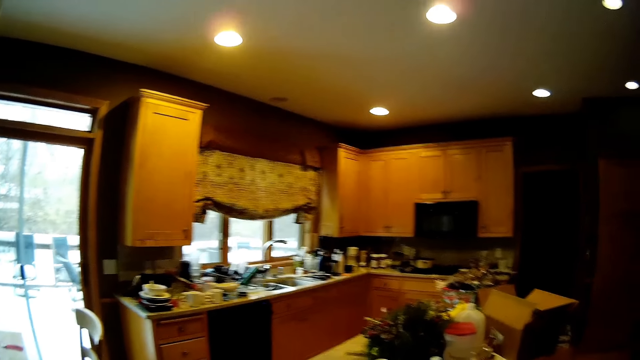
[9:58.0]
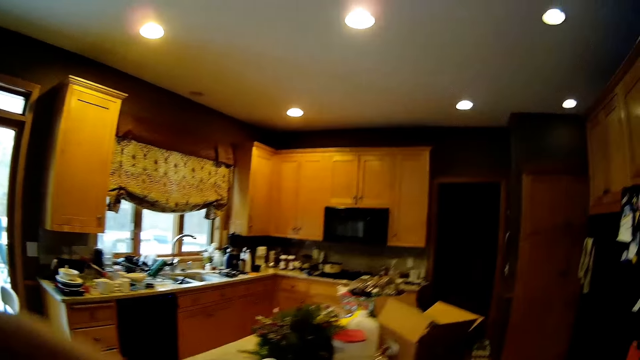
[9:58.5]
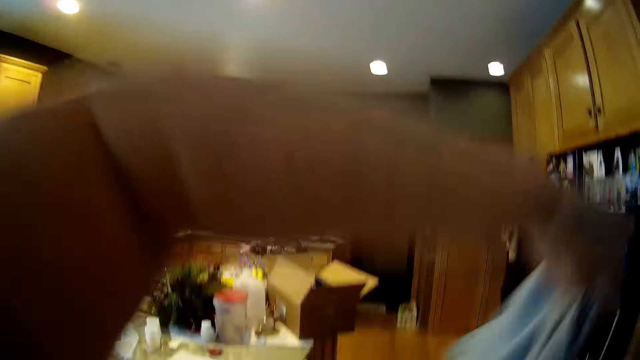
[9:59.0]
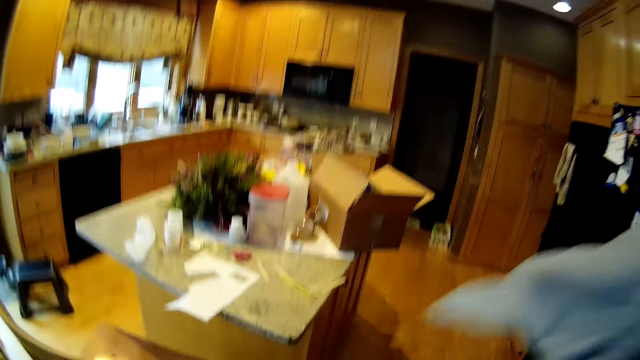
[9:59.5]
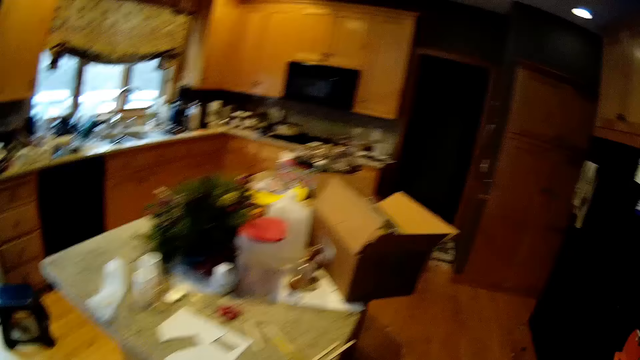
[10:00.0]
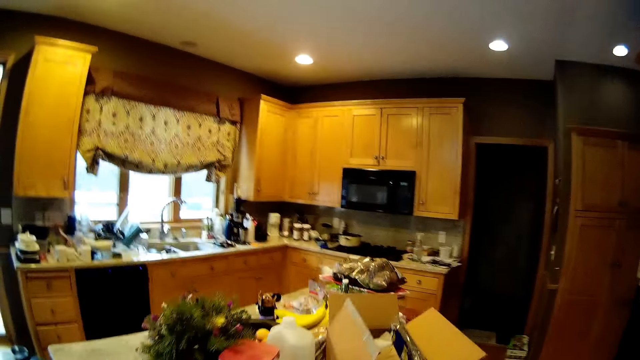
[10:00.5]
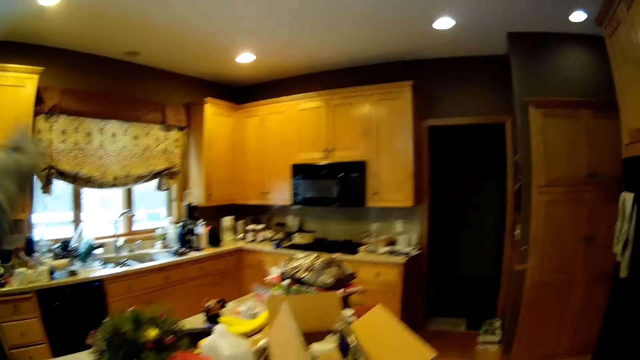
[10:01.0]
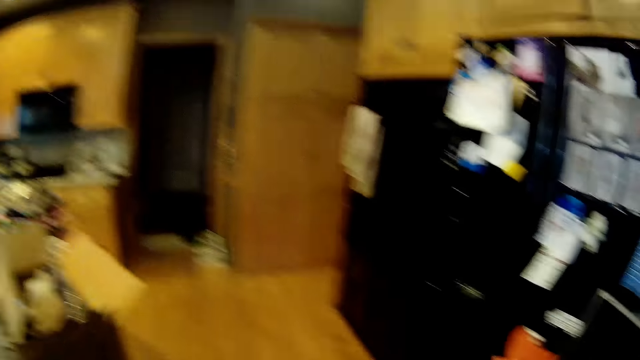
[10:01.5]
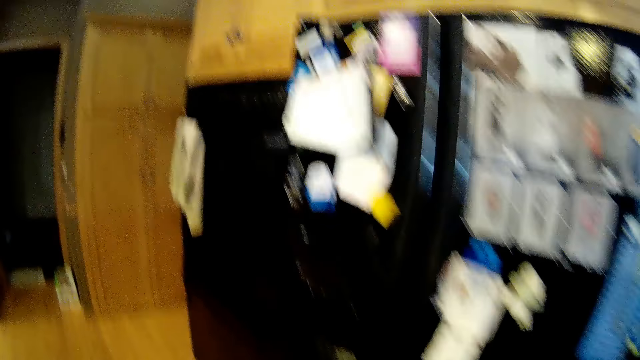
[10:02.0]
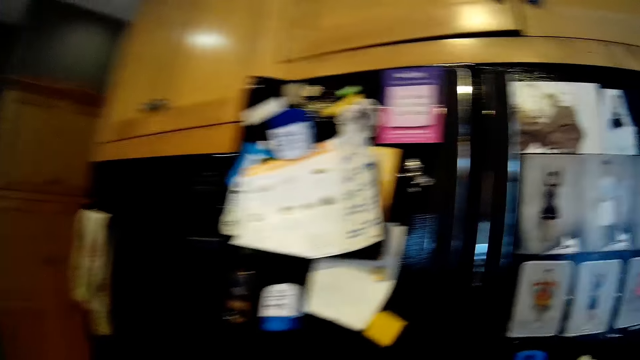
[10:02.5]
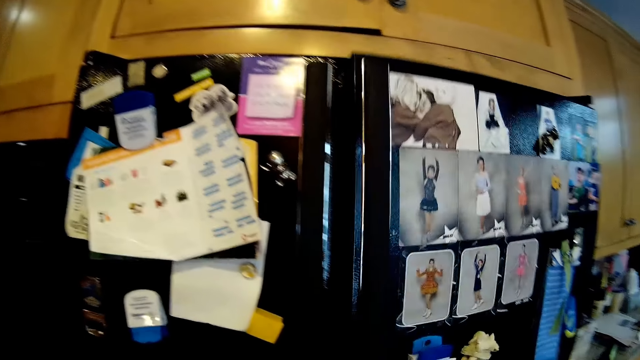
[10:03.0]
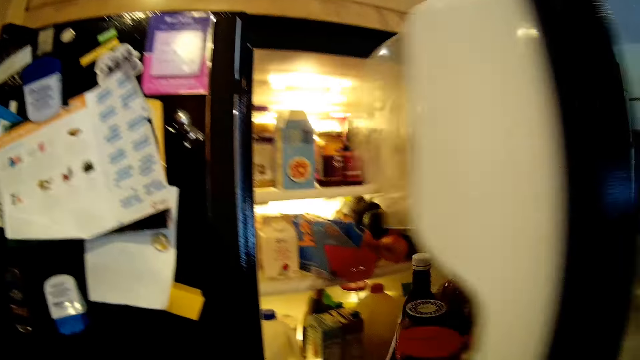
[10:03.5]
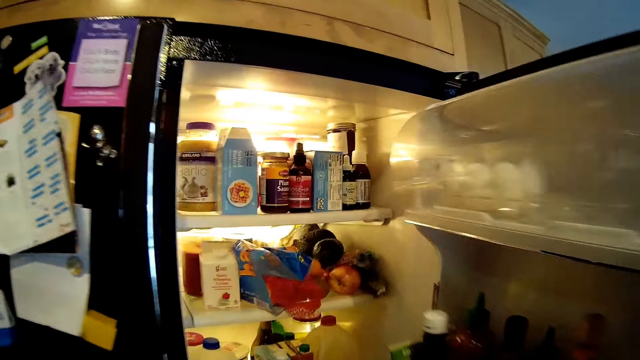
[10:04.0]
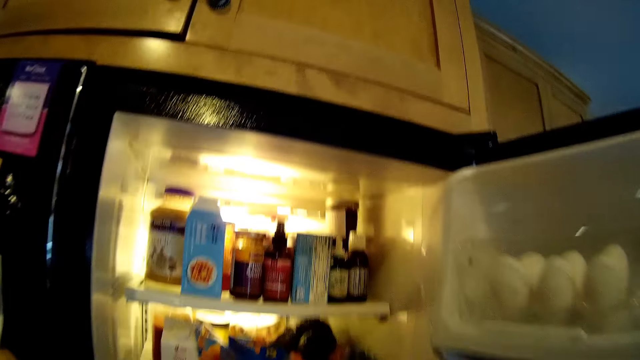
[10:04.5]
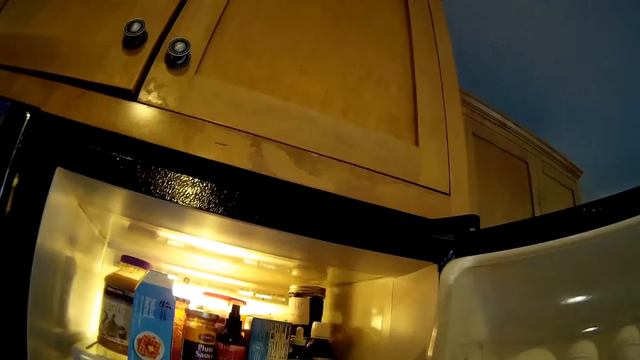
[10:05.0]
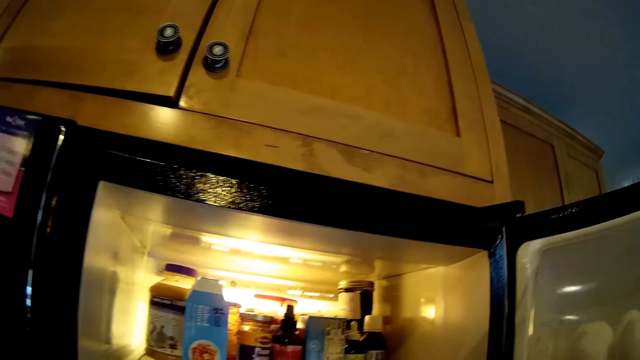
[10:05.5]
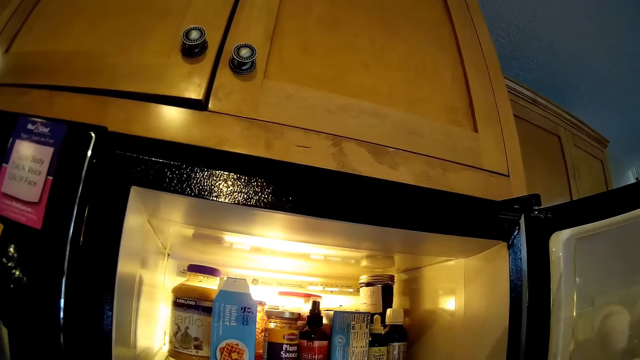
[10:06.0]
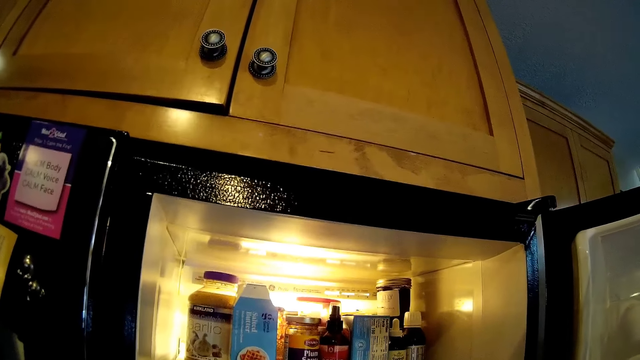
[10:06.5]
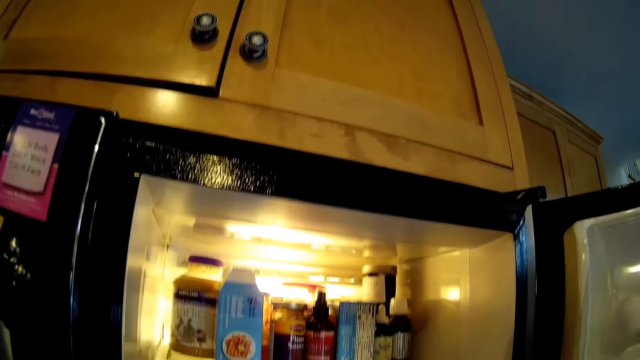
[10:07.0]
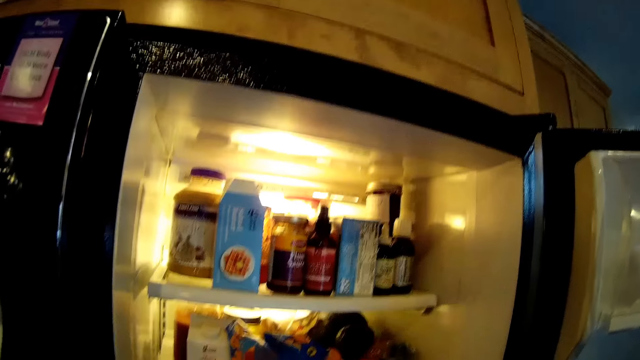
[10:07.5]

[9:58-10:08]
The camera wearer raises a shawl. They open a fridge door.

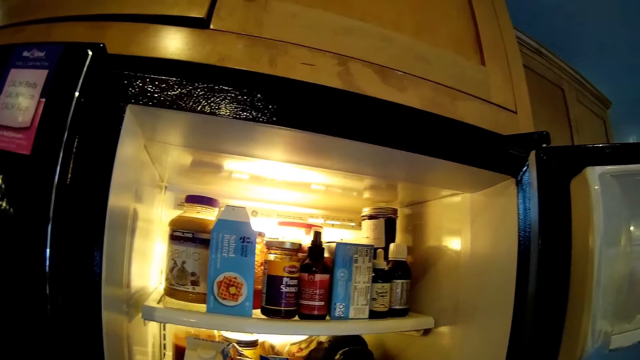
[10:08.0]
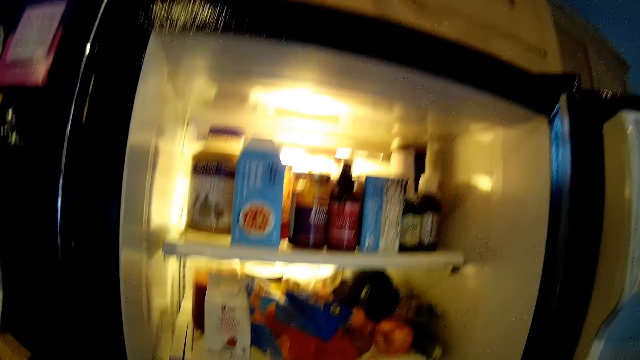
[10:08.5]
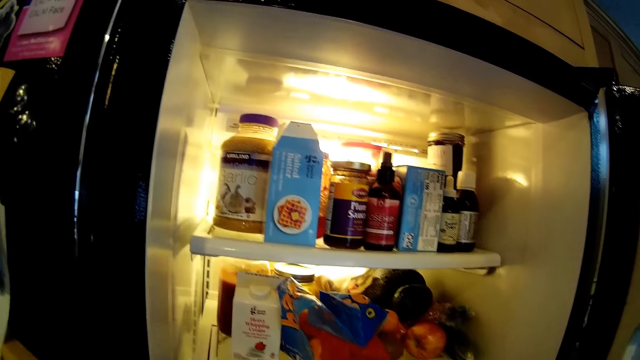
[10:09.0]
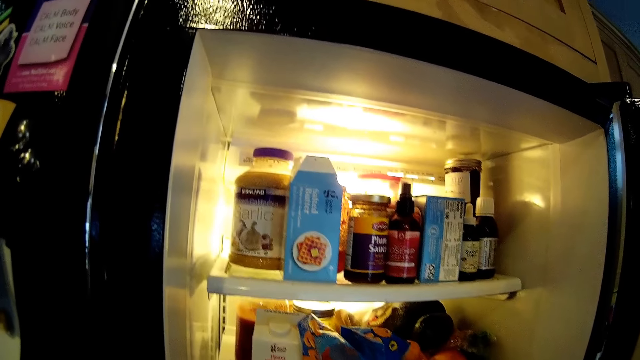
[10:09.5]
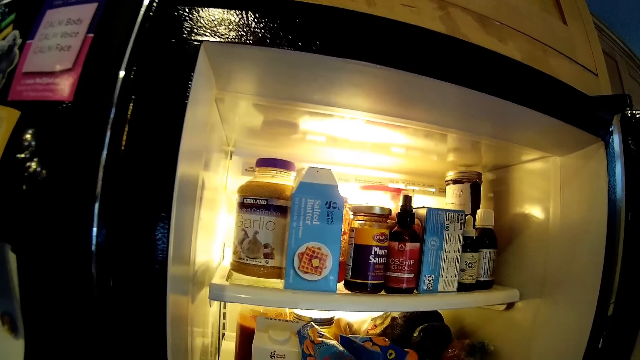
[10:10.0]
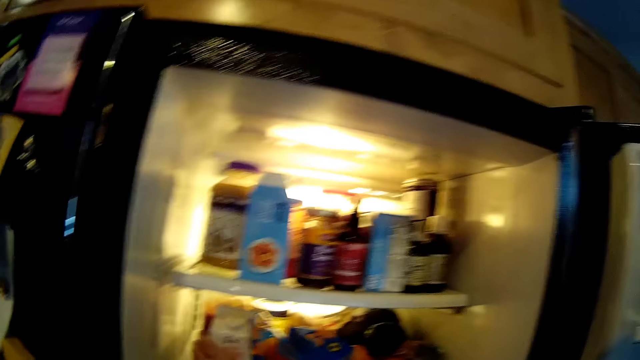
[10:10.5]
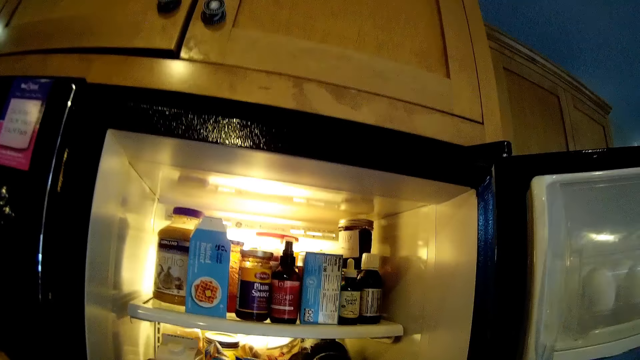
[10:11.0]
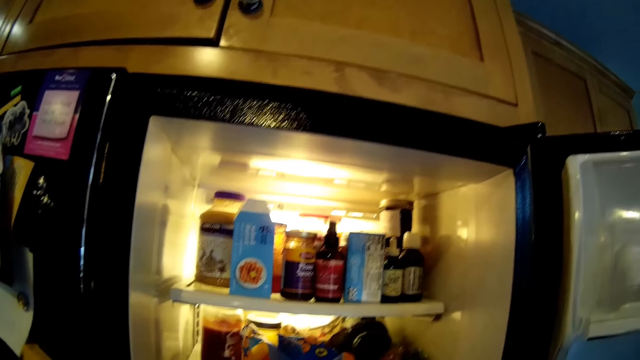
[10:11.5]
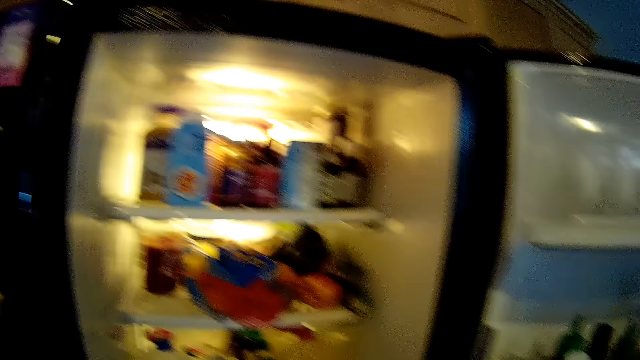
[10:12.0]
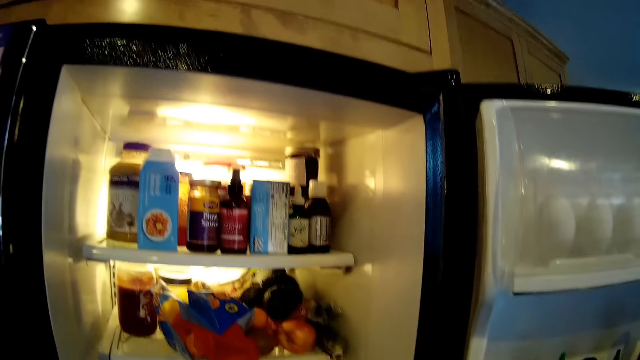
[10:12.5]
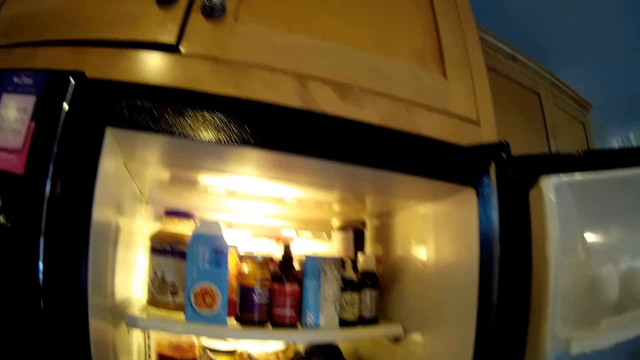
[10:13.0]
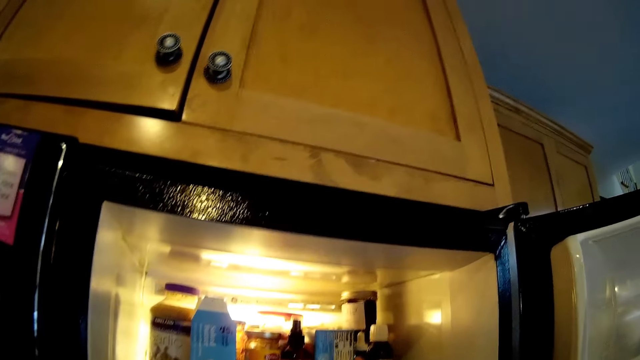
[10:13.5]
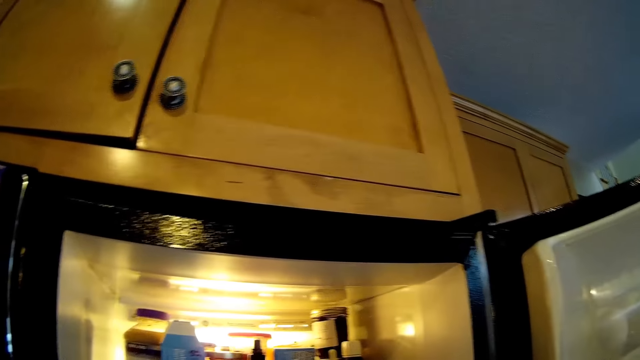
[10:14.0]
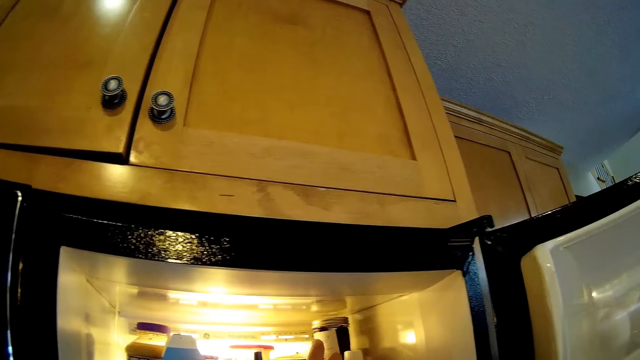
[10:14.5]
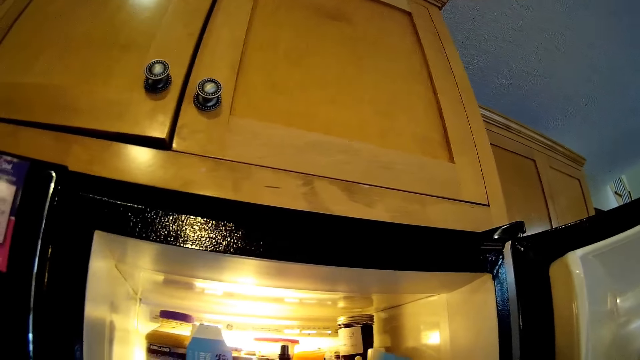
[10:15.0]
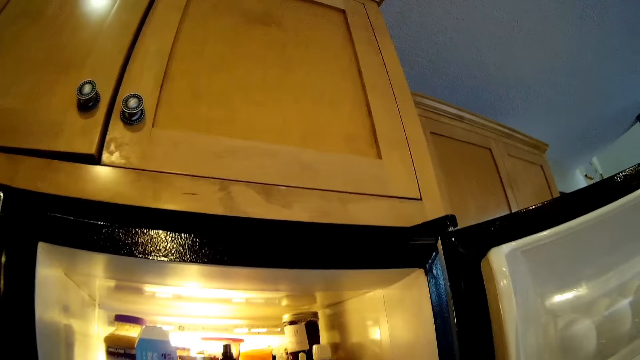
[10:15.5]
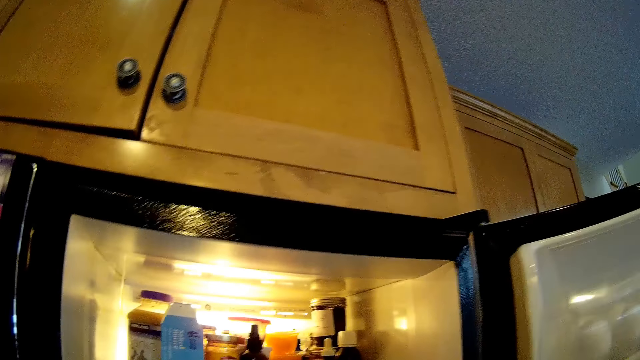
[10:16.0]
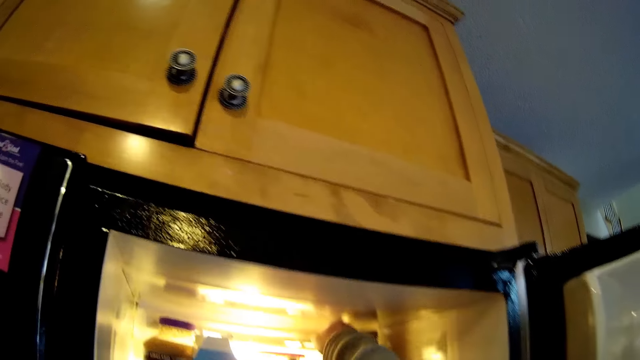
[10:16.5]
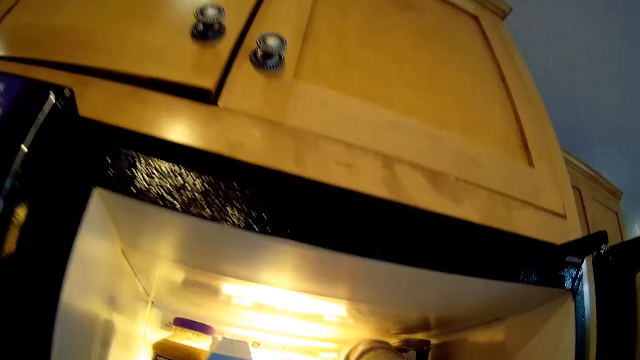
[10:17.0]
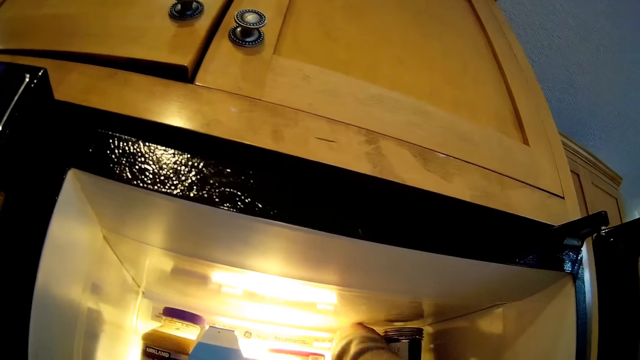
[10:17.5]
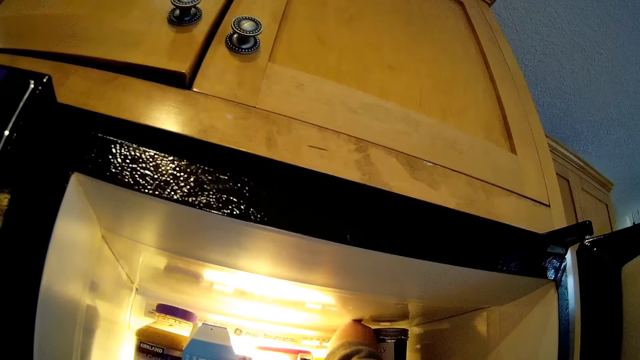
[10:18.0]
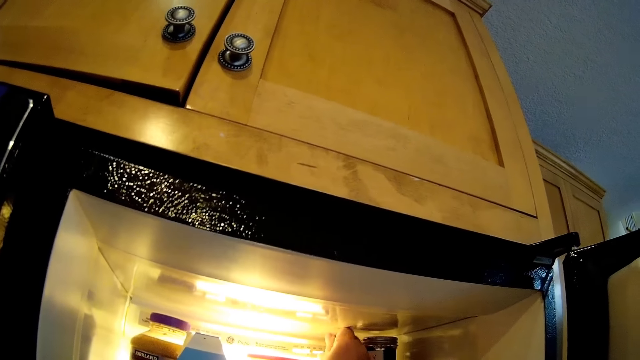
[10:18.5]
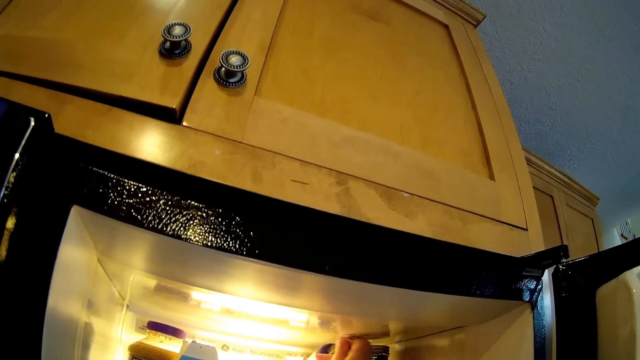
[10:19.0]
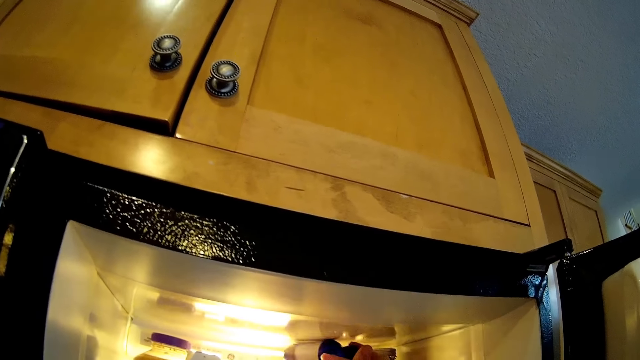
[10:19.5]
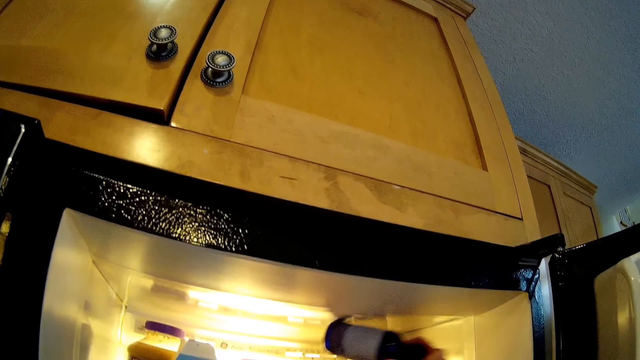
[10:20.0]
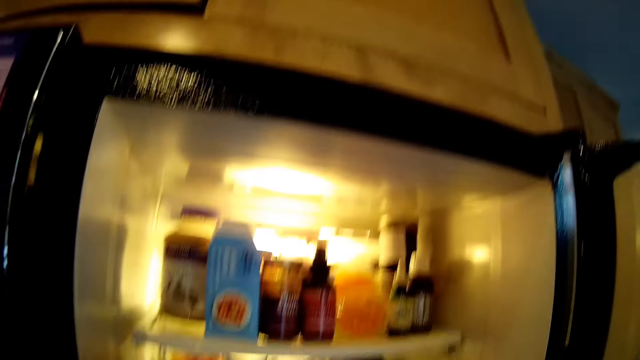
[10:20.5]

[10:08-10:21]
The camera wearer looks inside the fridge. They pick something from the fridge. They pick a packet of a product. They pick a packet of a product again. They pick a bottle.
